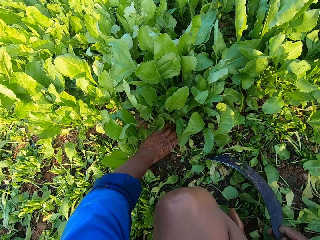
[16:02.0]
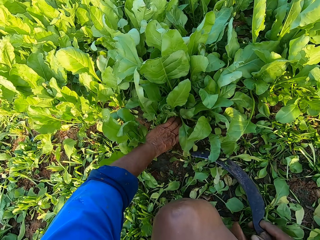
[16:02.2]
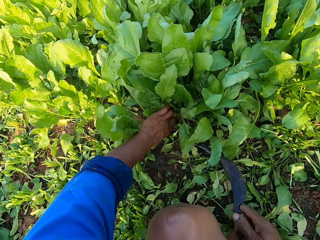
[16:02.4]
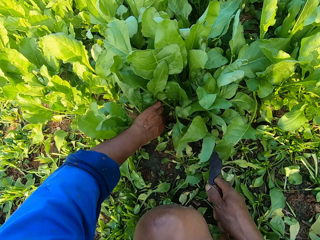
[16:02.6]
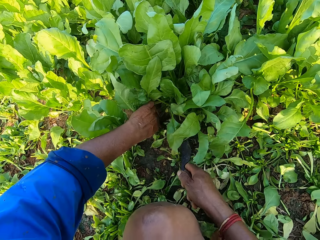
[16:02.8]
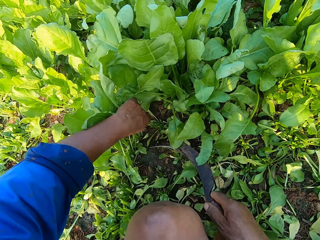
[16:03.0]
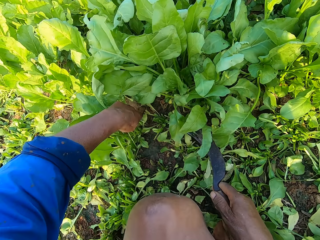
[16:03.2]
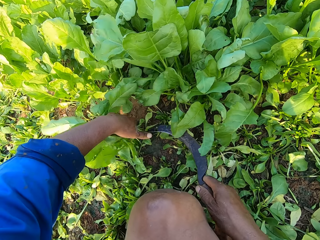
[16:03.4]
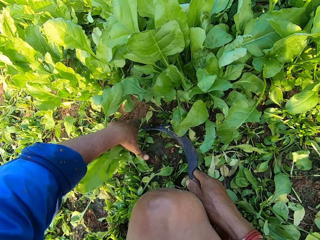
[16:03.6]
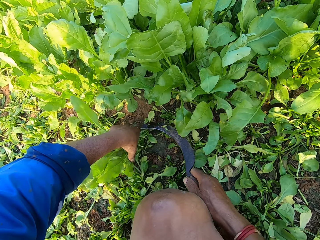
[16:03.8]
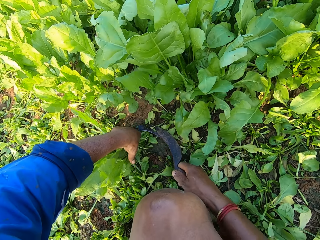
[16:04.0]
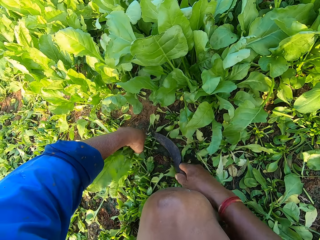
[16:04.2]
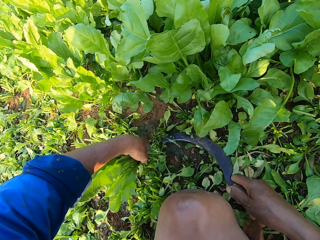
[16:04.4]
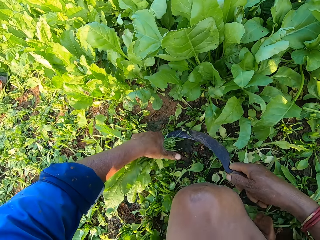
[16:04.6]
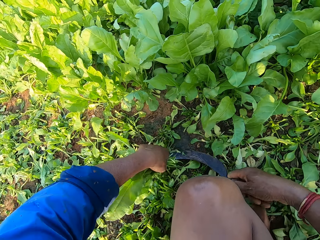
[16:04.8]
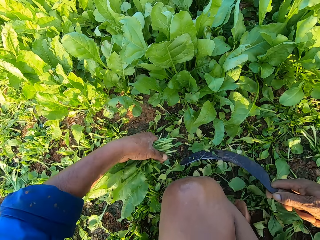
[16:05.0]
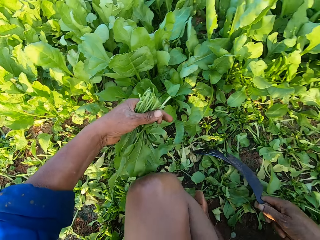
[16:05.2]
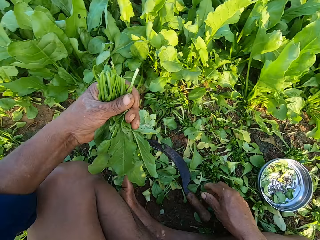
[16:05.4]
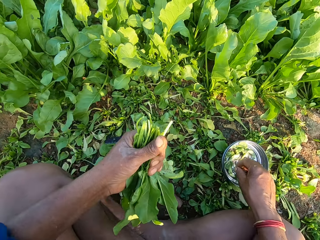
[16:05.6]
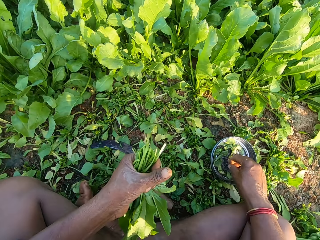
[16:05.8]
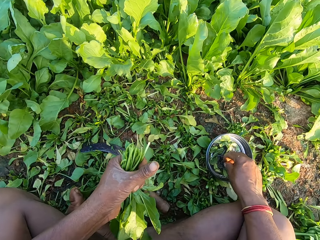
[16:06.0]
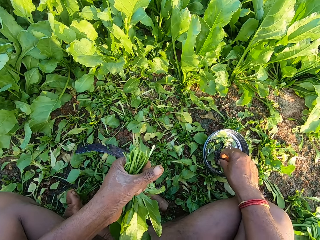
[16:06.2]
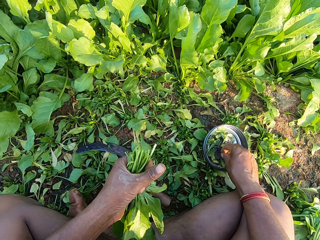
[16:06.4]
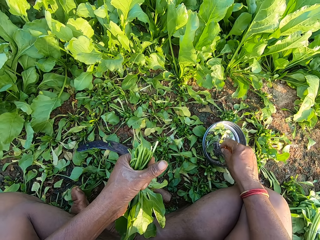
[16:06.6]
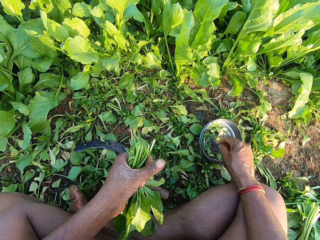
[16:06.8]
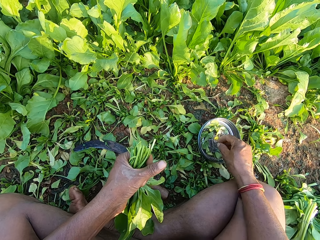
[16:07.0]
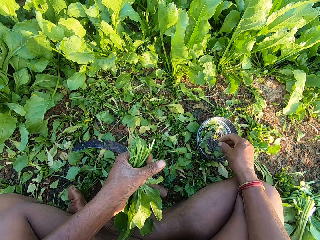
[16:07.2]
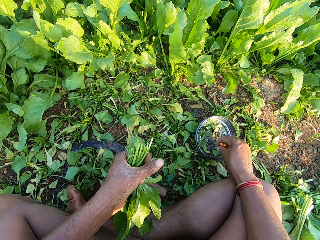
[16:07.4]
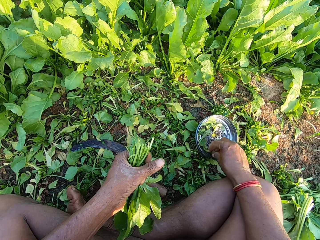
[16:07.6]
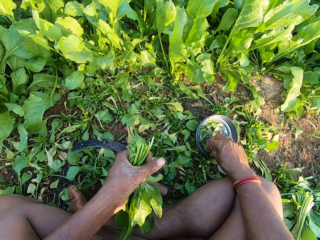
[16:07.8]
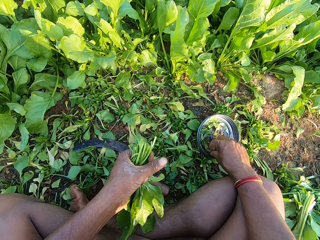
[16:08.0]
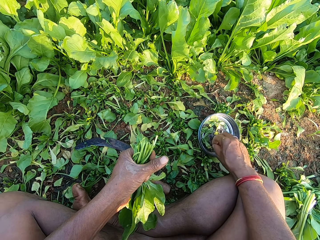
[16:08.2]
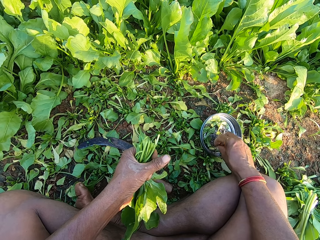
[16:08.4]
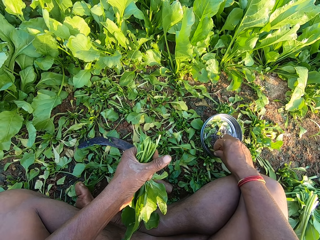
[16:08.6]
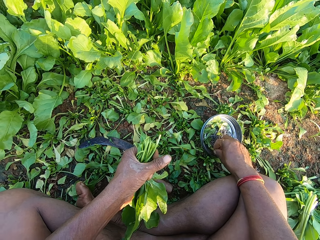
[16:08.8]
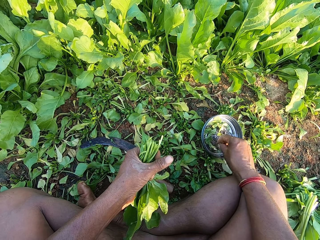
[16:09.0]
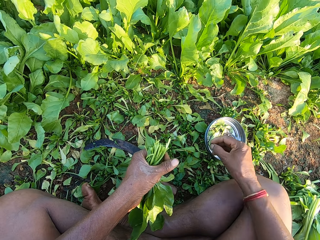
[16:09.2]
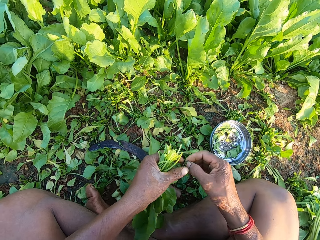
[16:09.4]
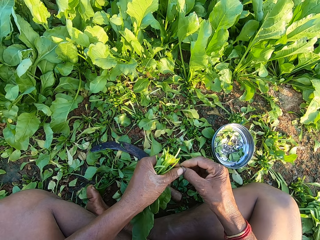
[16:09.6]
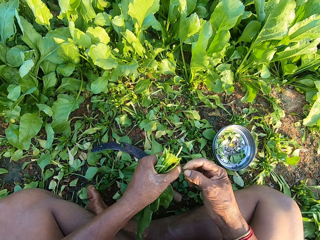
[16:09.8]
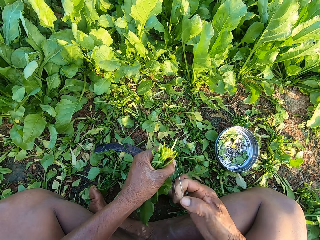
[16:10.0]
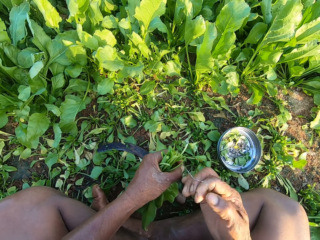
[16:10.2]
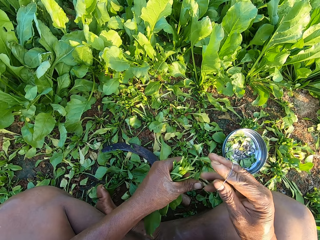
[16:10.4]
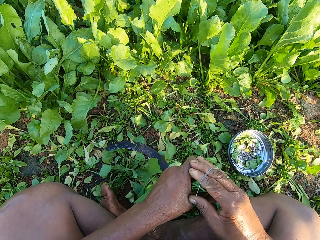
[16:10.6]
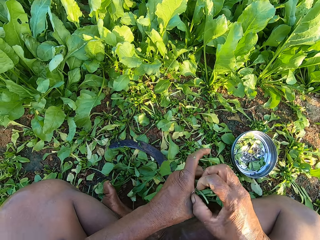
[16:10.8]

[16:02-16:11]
The camera wearer holds vegetables in the farm with his left hand. He cuts the vegetables in his left hand with the knife or sickle in his right hand. He holds vegetables in the farm with his left hand. He cuts the vegetables in his left hand with the knife in his right hand. He holds a vegetable in the farm with his left hand. He cuts the vegetable in his left hand with the knife in his right hand. He drops the knife on the ground with his right hand. He picks up a rubber band from the silver plate on the ground with his right hand. He holds the rubber band with both hands.

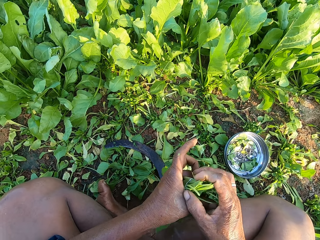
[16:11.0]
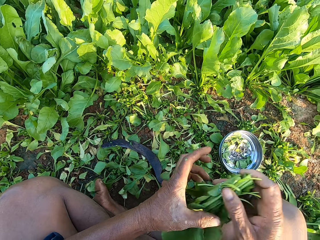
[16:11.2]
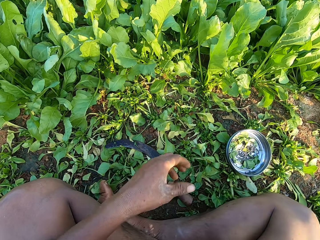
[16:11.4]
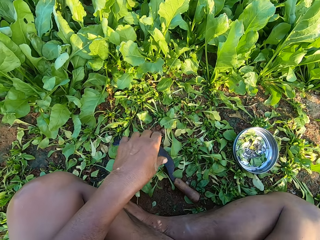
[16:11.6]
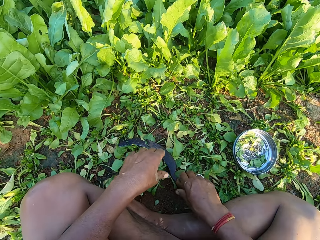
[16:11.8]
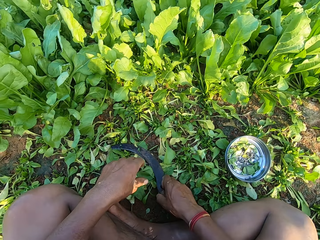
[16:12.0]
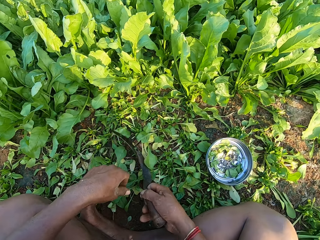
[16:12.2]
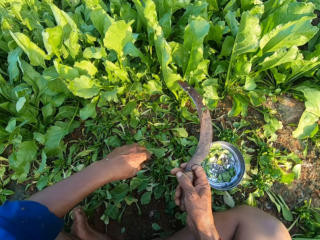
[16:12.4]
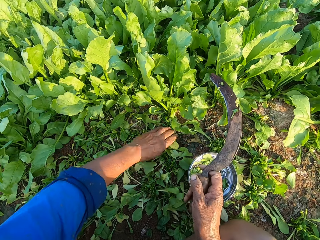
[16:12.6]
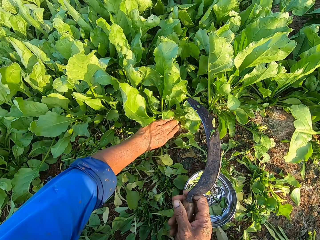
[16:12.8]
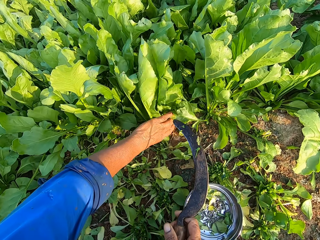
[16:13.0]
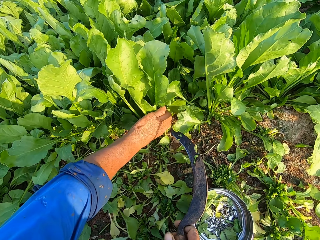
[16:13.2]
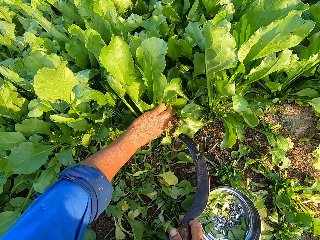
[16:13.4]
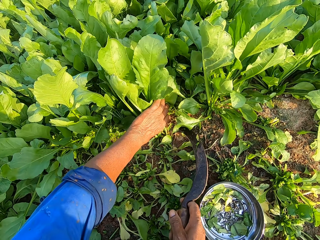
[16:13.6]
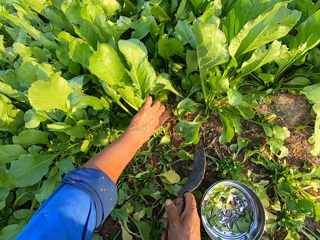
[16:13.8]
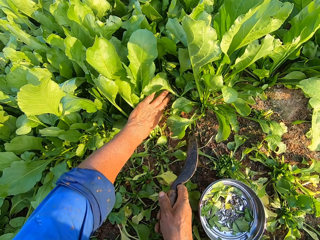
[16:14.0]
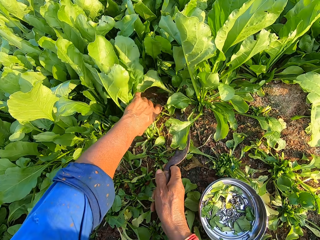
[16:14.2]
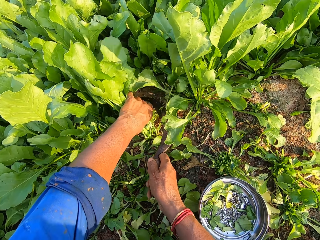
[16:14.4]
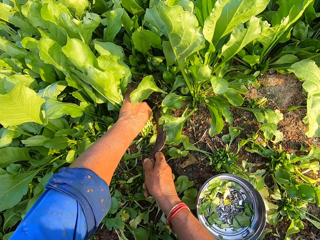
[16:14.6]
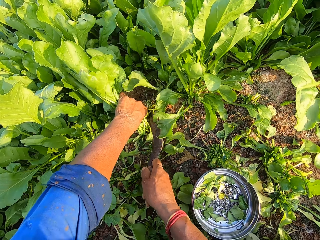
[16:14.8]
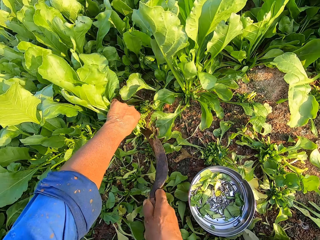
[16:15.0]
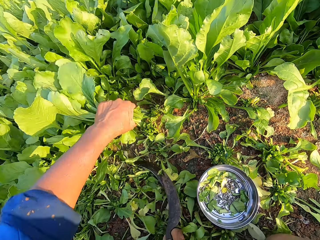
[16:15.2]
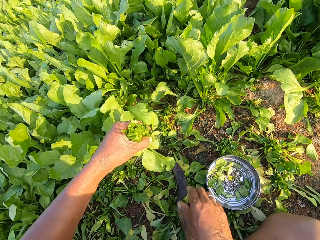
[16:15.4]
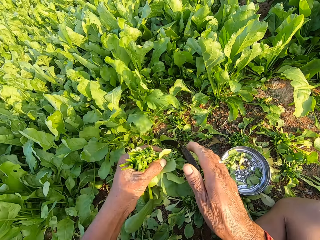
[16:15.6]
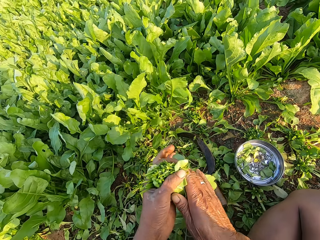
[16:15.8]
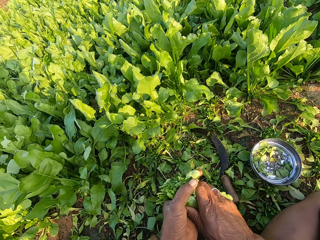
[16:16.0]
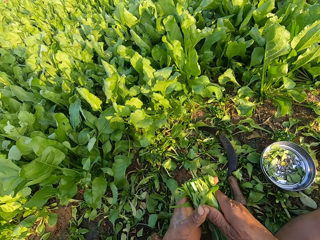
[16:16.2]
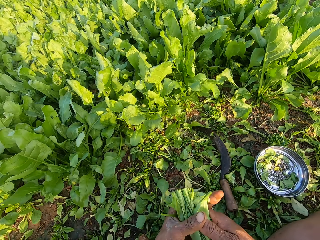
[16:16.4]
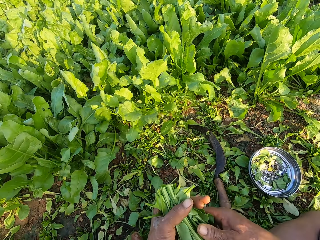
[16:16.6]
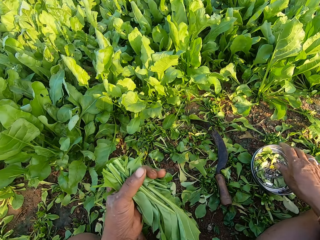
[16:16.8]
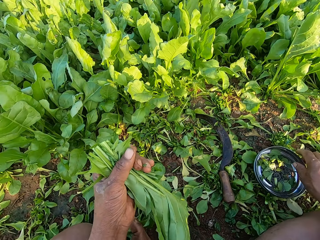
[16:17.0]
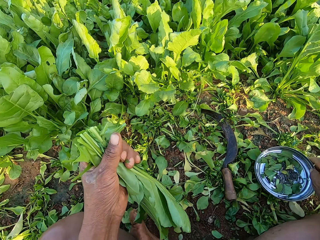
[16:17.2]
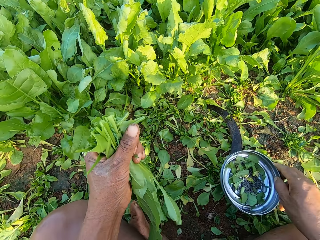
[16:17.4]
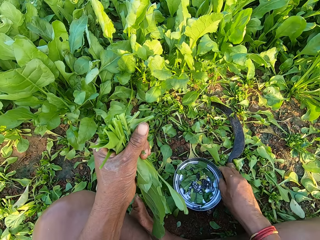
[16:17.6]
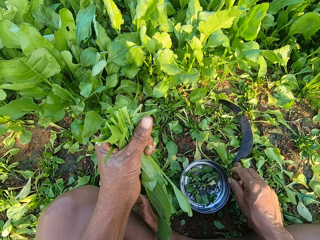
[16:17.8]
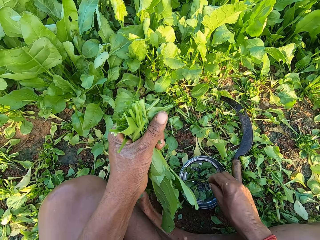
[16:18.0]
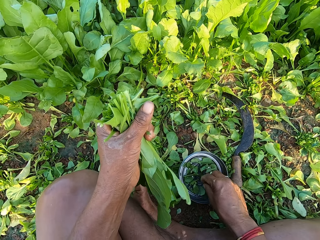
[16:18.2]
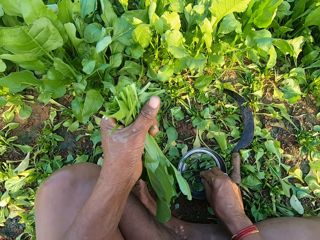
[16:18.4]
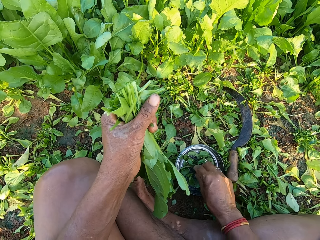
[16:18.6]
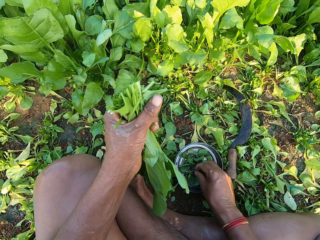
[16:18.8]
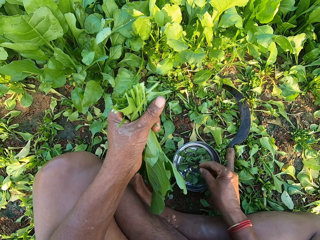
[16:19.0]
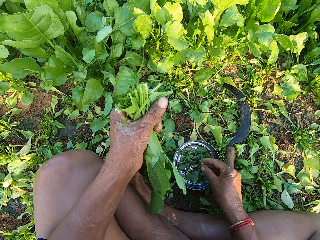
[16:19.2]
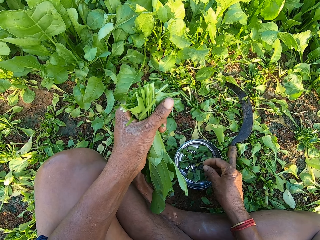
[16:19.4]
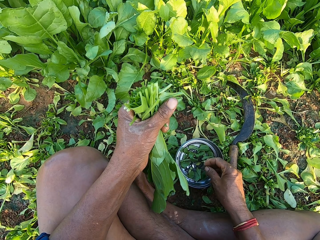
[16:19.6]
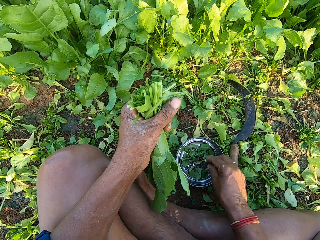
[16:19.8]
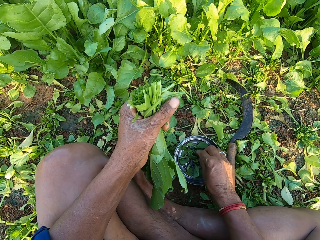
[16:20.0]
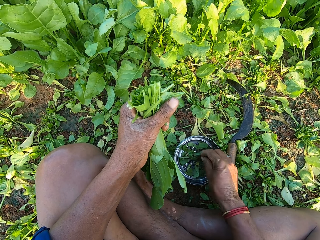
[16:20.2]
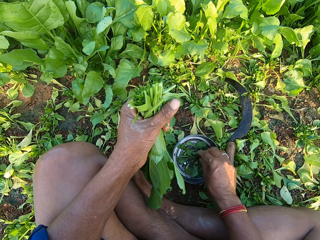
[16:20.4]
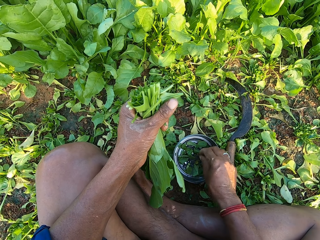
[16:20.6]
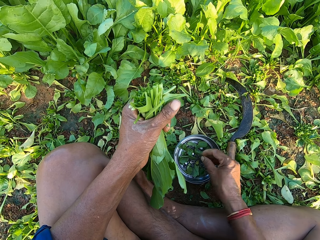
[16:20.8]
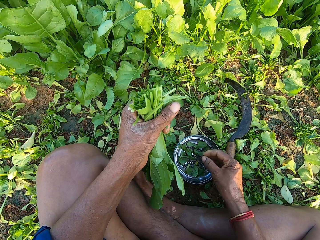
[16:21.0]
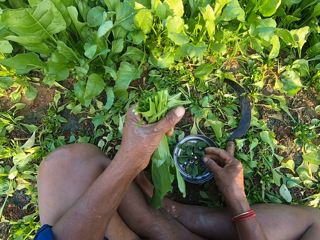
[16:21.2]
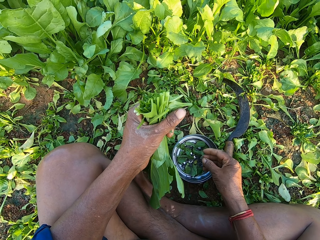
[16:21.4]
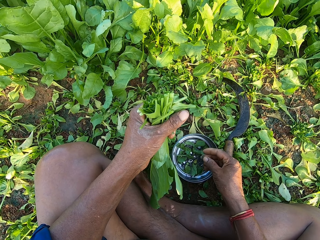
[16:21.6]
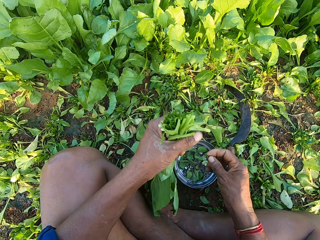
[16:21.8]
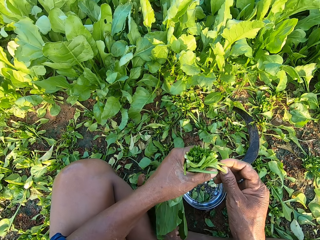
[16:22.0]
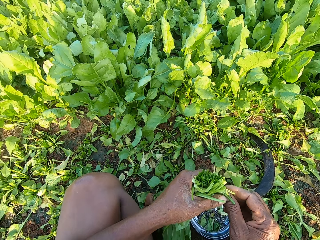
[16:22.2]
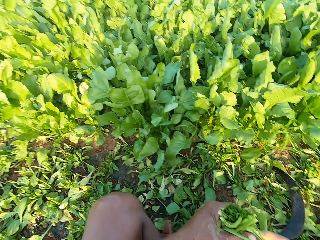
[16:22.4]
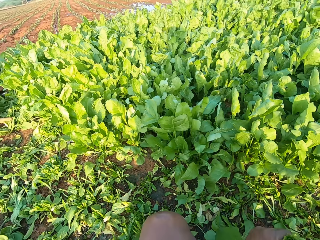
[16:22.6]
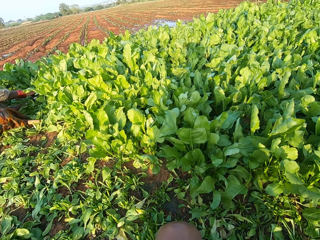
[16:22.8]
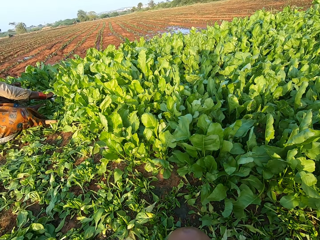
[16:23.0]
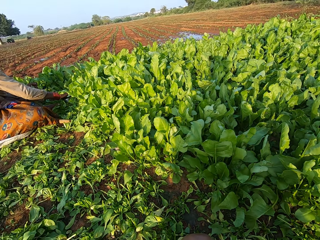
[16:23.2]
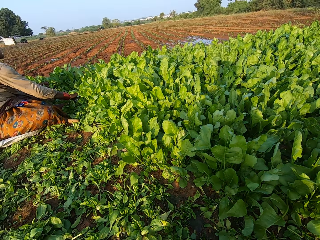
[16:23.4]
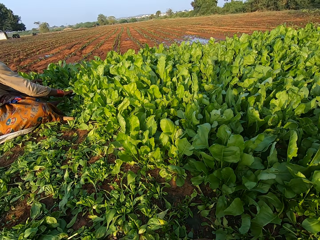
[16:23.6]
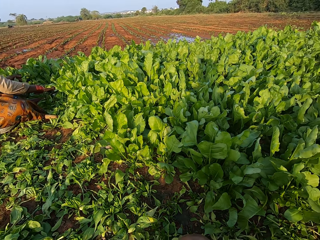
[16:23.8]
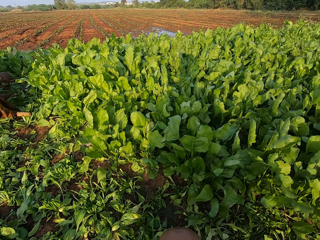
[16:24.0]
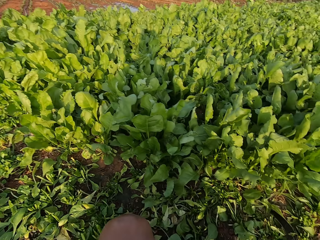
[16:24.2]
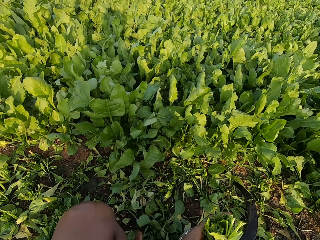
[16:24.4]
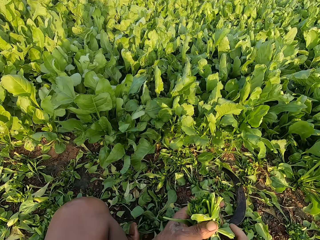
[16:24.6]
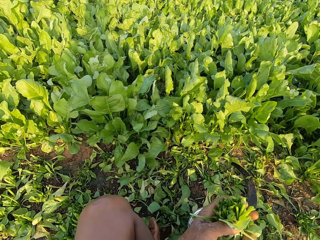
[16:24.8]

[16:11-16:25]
The camera wearer bands the vegetables in his left hand with the rubber band in his right hand. He passes the bundle of vegetables in his left hand to his right hand. He drops the bundle of vegetables on the bundles of vegetables on the ground with his right hand. He picks up the knife or sickle from the ground with his right hand. He holds vegetables in the farm with his left hand. He cuts the vegetables in his left hand with the knife in his right hand. He drops the knife on the ground with his right hand. He arranges the vegetables with both hands. He converses with a woman. He carries the silver plate from the ground with his right hand. He drops the plate on the ground with his right hand. He picks up a rubber band from the plate on the ground with his right hand. He holds the rubber band with both hands. He speaks to the woman. He looks around.
